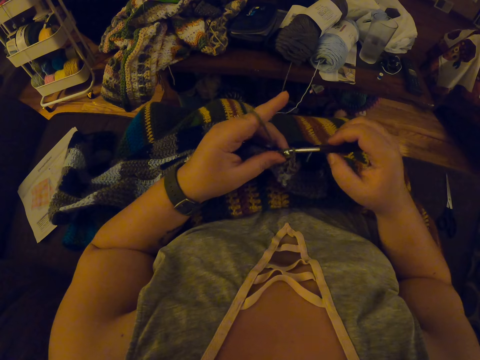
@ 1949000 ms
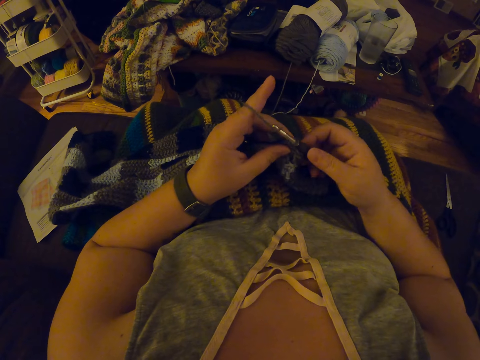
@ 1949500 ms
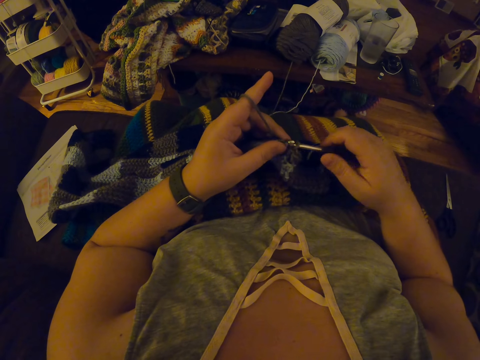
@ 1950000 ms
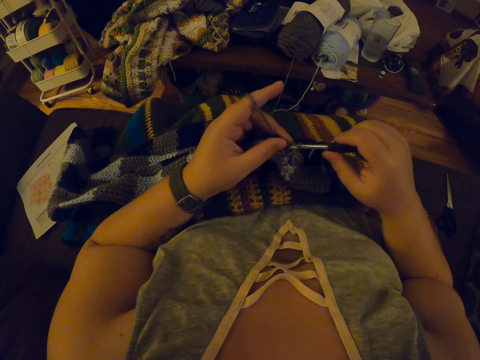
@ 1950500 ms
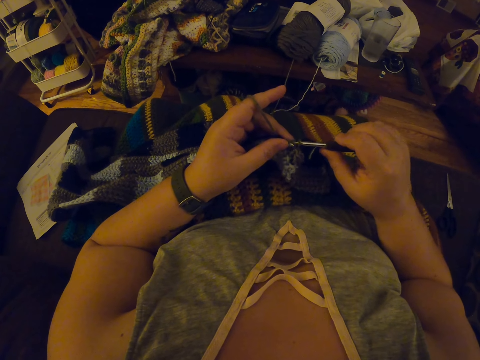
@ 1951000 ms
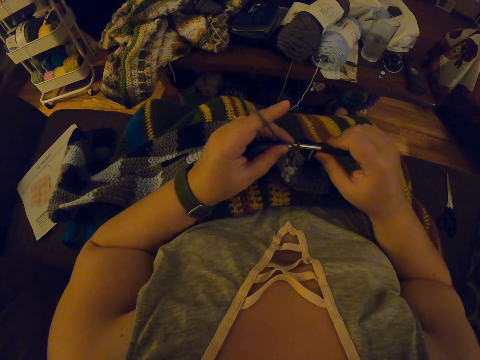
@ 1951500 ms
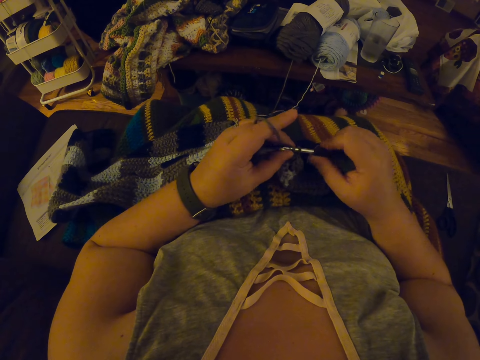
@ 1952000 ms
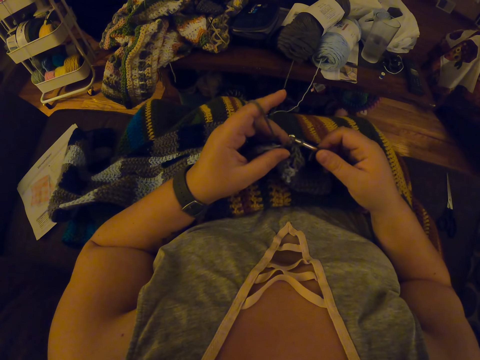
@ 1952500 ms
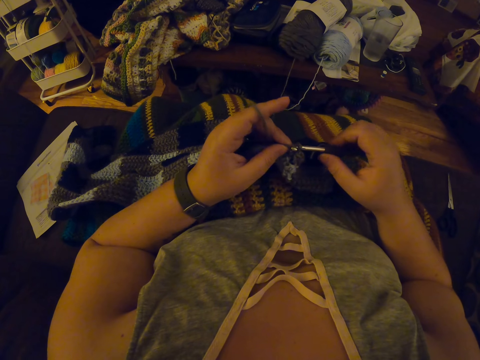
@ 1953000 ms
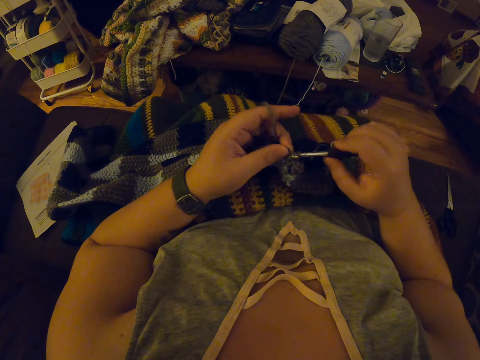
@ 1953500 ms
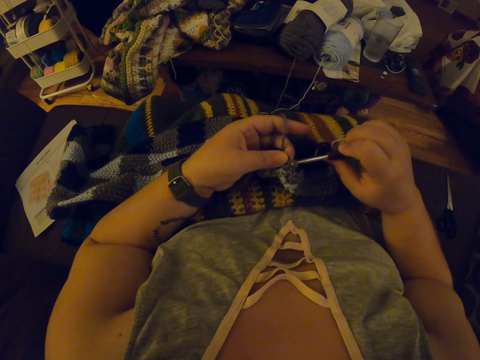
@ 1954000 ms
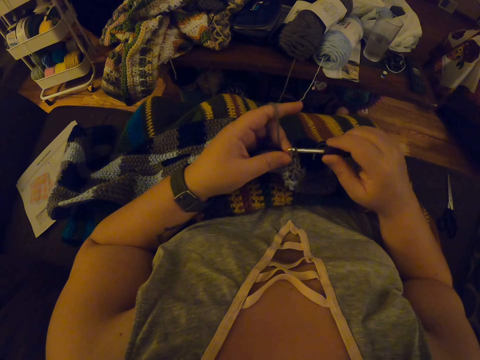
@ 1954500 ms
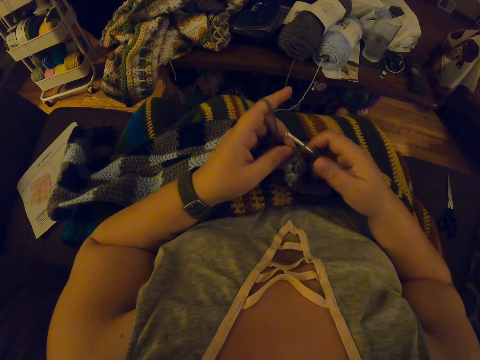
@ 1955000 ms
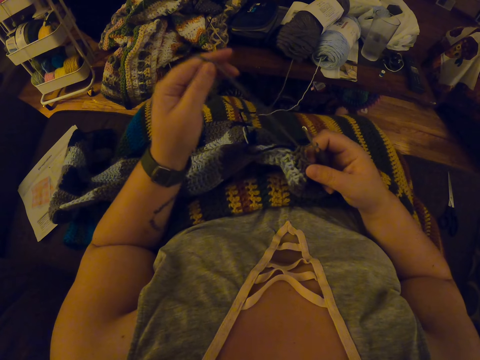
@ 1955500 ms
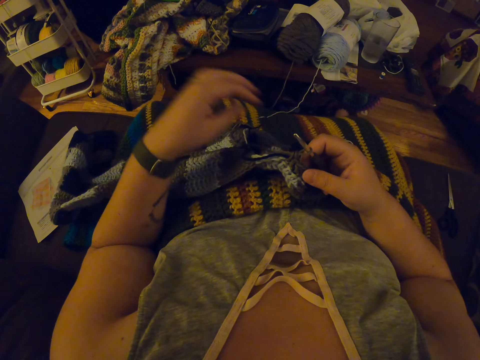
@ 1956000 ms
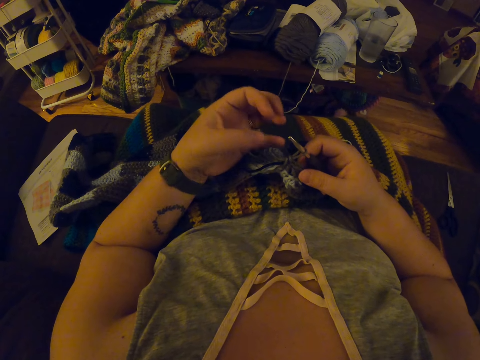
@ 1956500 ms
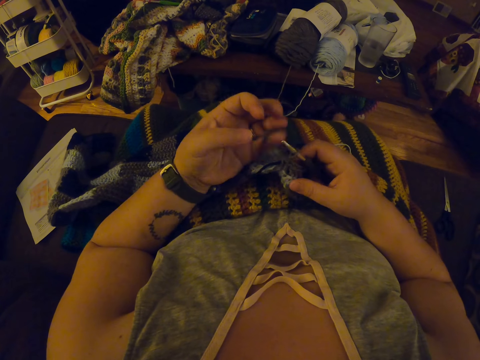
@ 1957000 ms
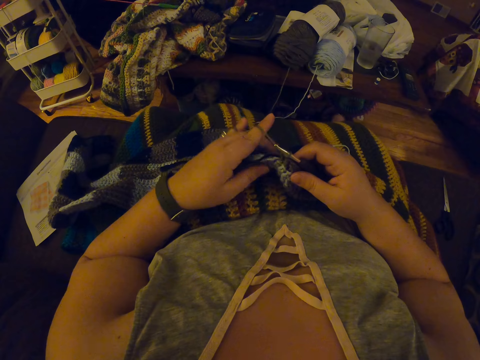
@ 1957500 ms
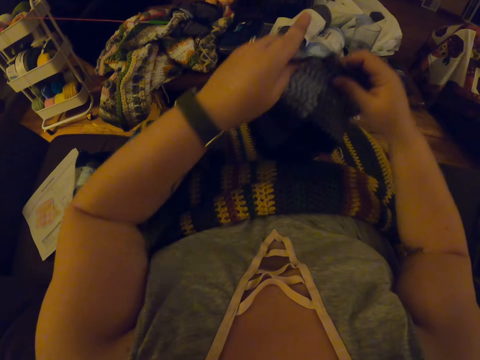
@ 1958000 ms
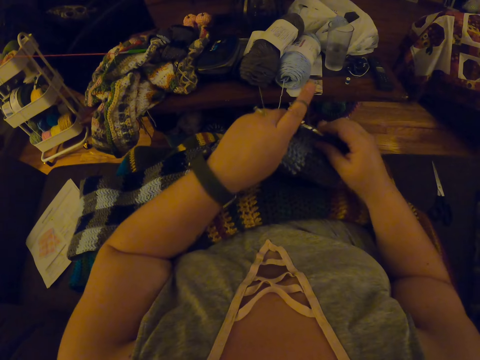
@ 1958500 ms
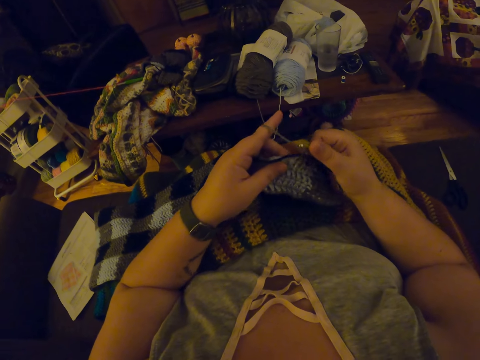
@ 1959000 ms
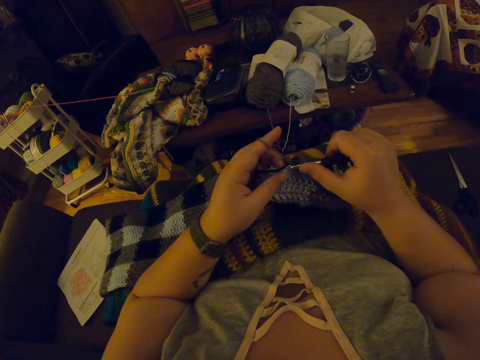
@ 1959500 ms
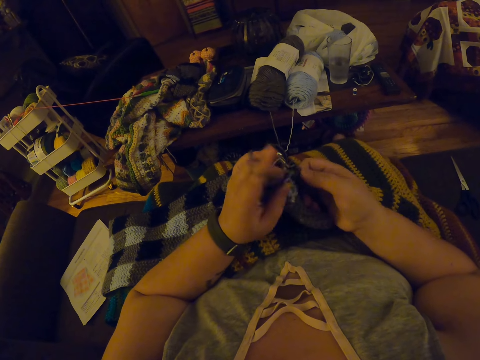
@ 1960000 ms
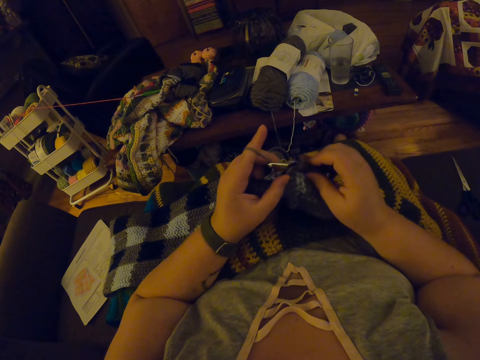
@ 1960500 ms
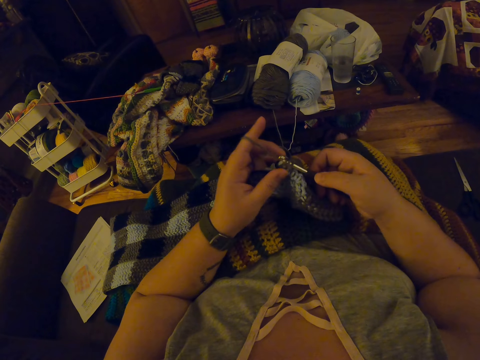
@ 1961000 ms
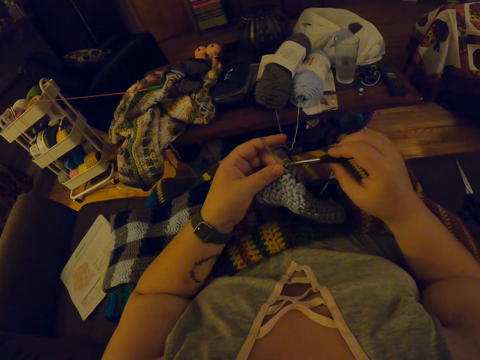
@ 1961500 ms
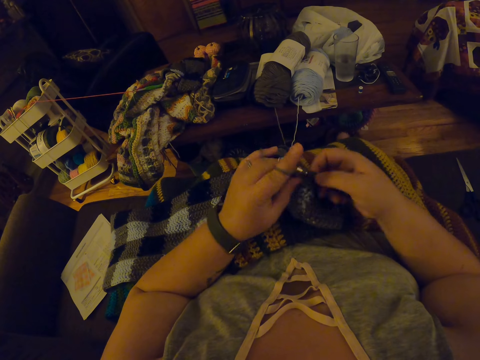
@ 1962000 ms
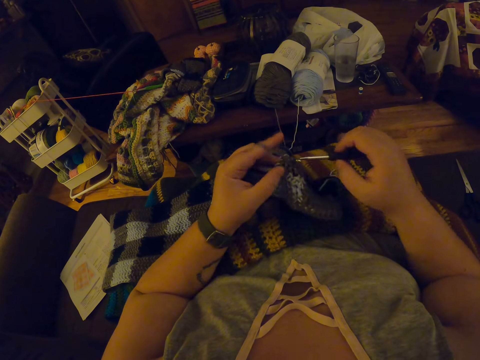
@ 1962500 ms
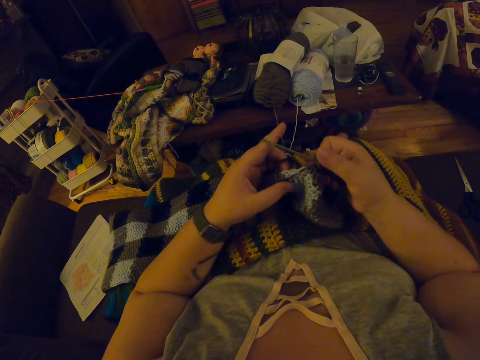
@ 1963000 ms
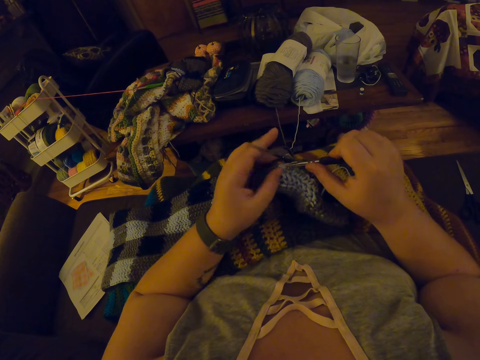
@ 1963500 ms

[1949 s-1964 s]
The camera wearer adjusts a piece of knitted fabric on a lap. They pull out a knitting thread from the piece of knitted fabric. They adjust the yarn. They coil the knitting thread on a finger. They adjust the piece of knitted fabric on the lap. They knit the piece of fabric with a knitting needle.

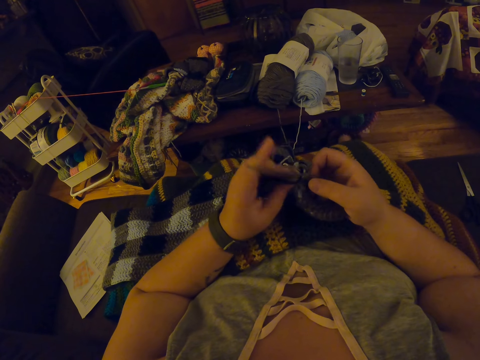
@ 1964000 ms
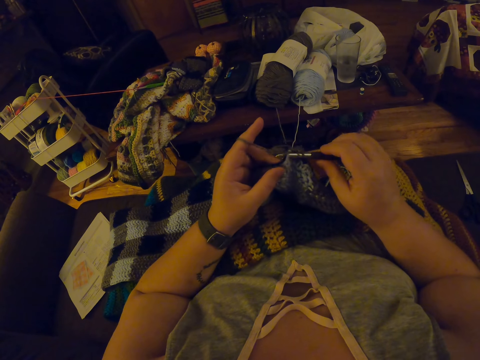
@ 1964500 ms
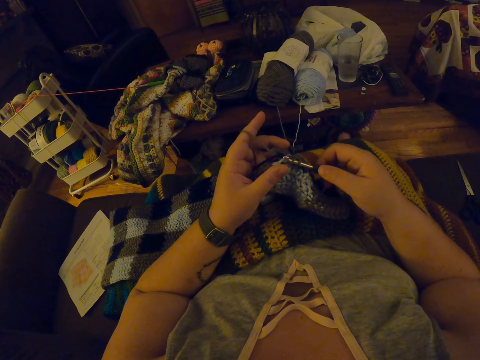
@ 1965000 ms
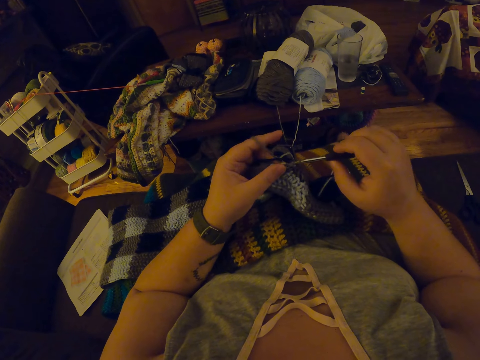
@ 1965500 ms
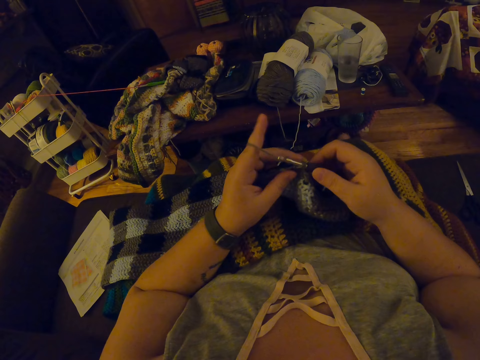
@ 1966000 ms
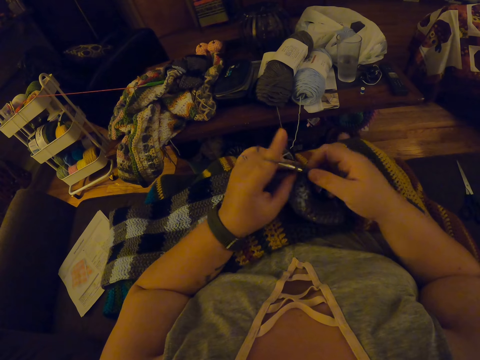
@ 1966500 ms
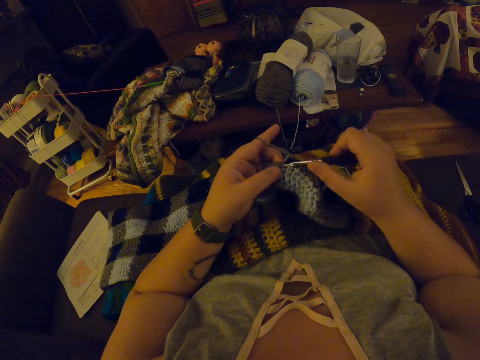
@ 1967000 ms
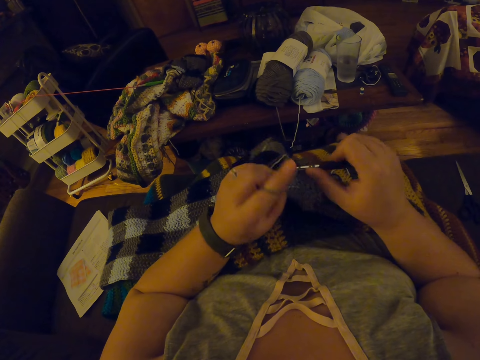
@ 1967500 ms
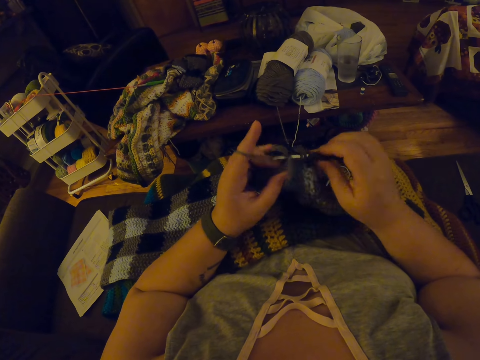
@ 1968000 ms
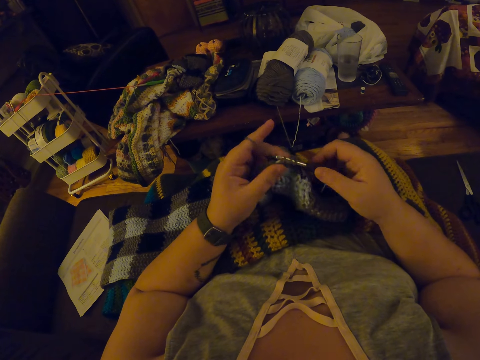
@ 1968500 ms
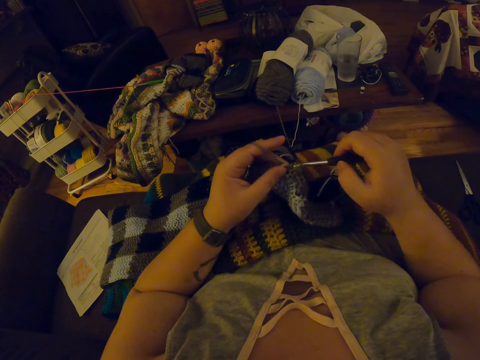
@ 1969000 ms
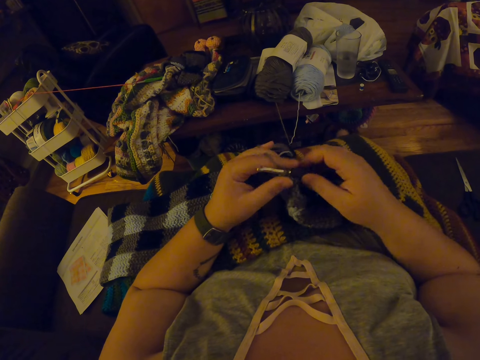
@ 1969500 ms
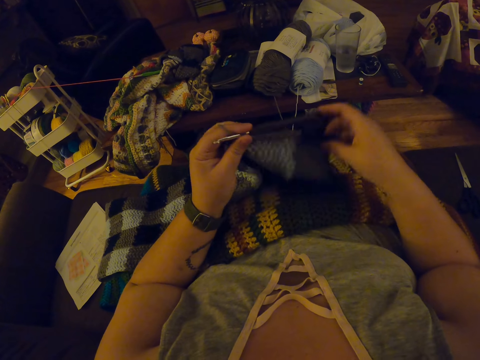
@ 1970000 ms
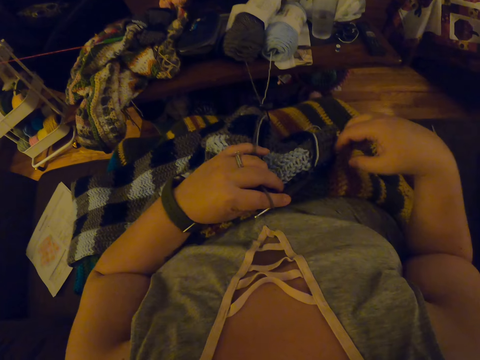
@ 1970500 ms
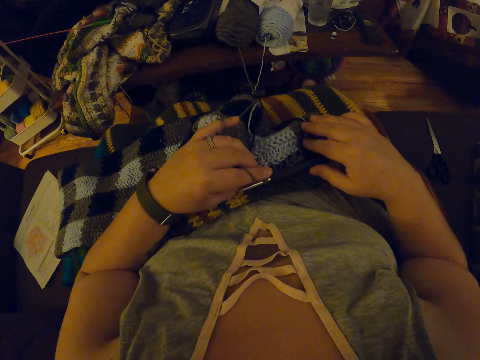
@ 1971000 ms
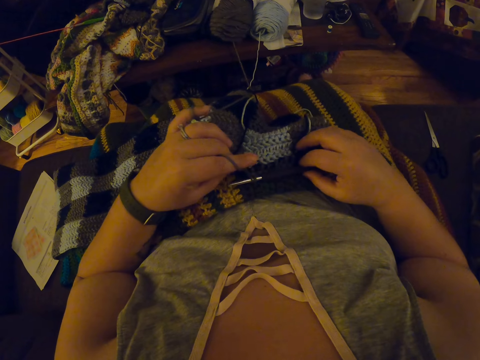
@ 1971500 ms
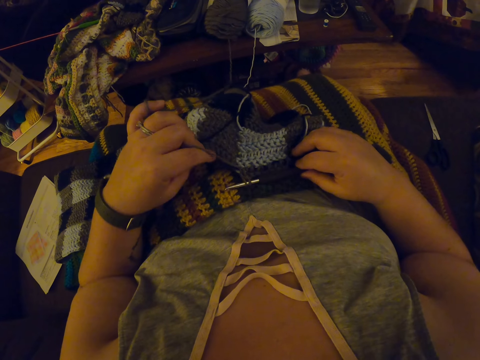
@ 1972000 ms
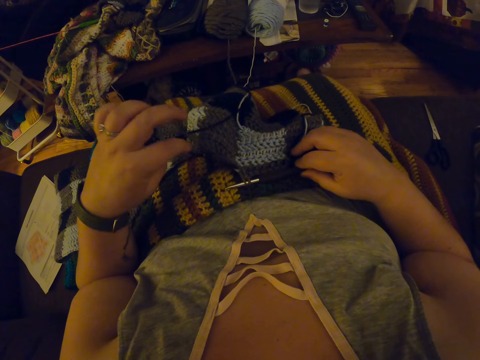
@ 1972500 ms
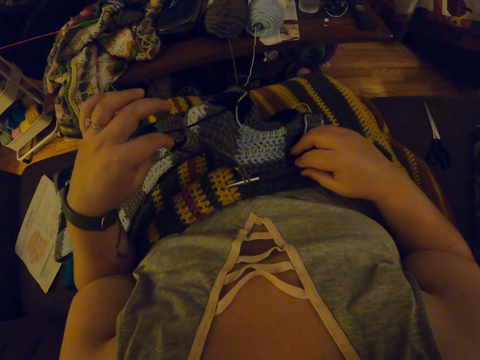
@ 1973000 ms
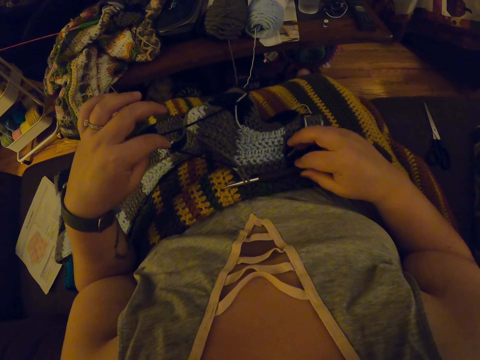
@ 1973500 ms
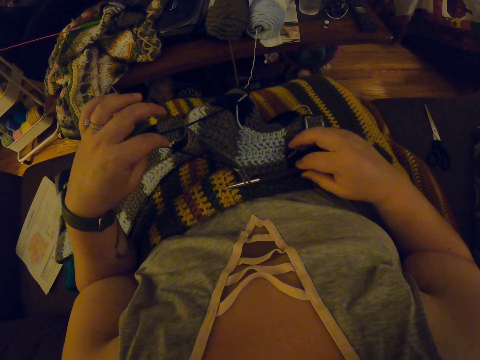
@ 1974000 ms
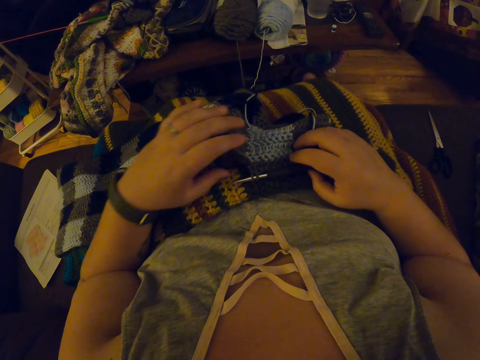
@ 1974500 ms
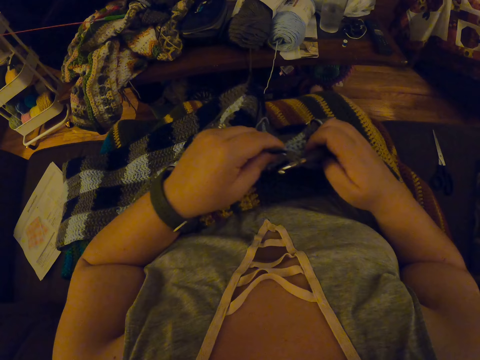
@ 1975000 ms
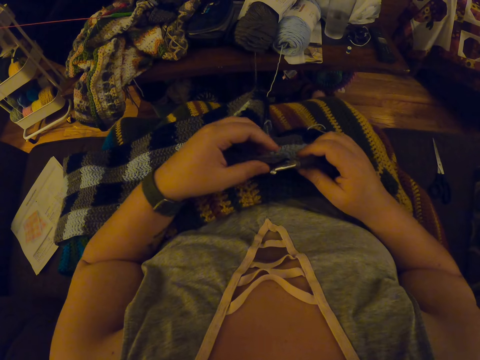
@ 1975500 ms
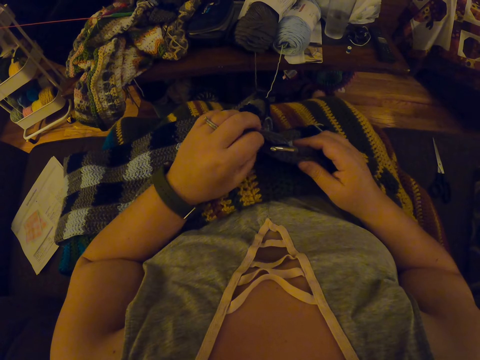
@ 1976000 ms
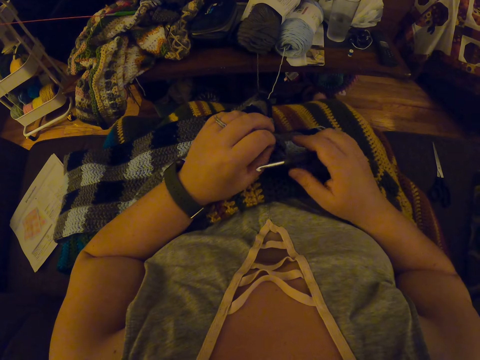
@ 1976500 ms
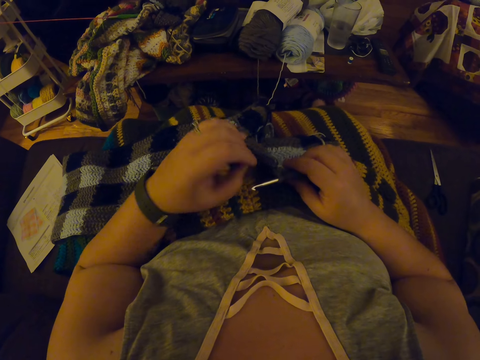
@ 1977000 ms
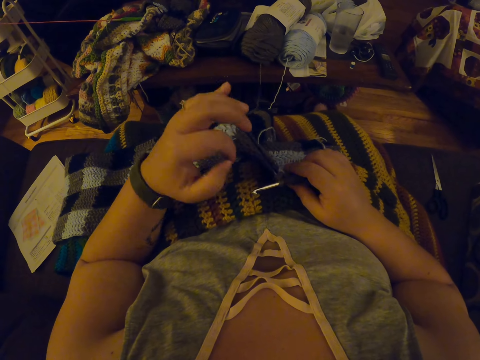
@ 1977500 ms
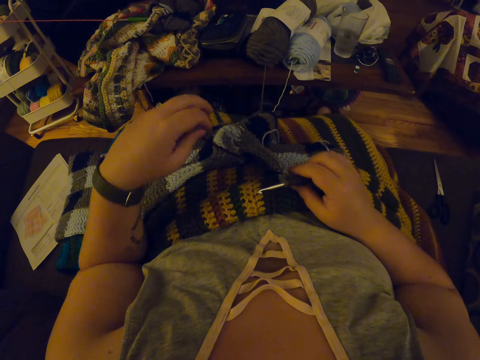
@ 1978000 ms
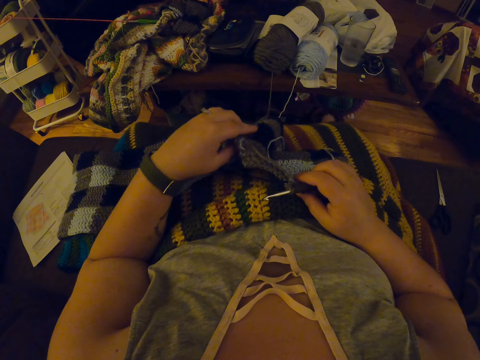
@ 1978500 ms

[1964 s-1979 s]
The camera wearer holds the edges of the crochet with her two hands. She adjusts a piece of knitted fabric on a lap. She adjusts the yarn. She pulls out a knitting thread from the piece of knitted fabric. She adjusts the piece of knitted fabric on the lap. She pulls out the knitting thread from the piece of knitted fabric.
